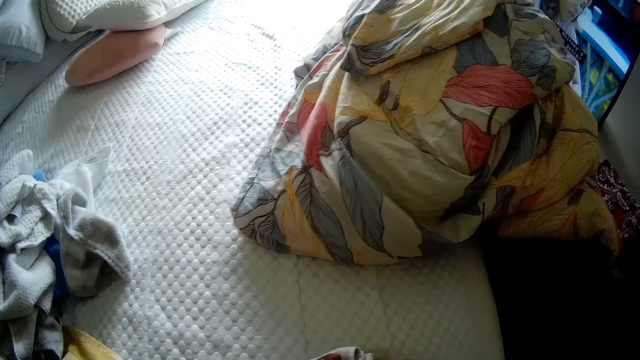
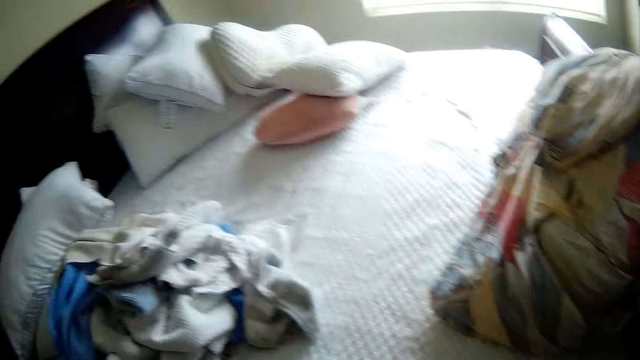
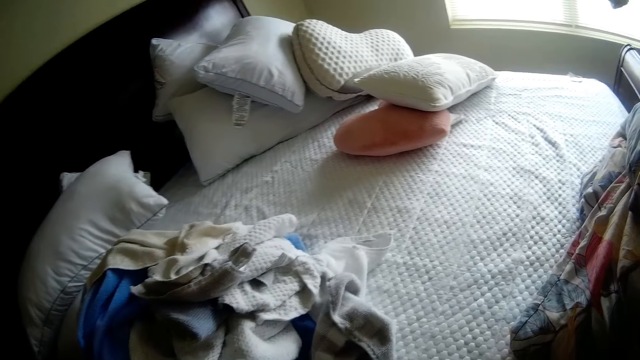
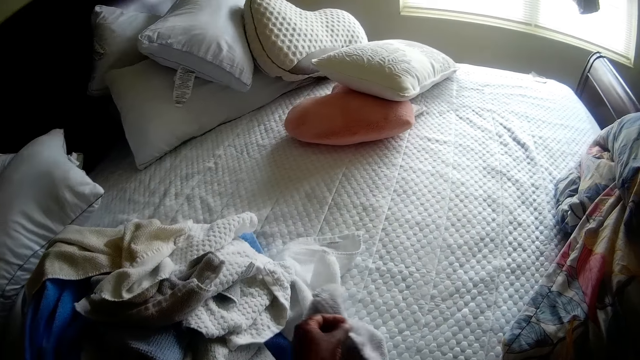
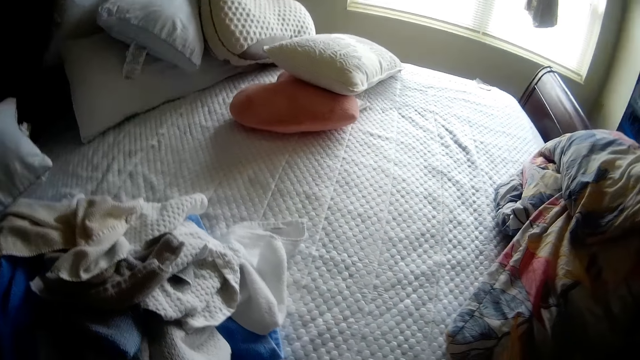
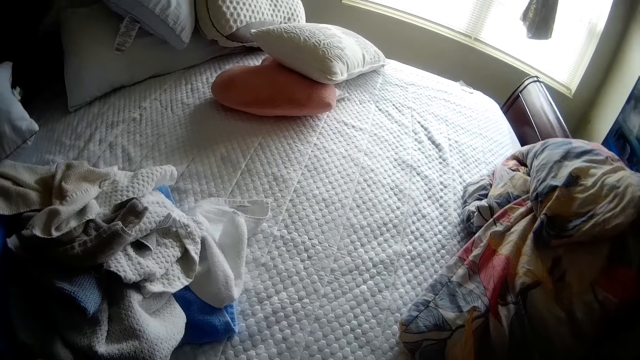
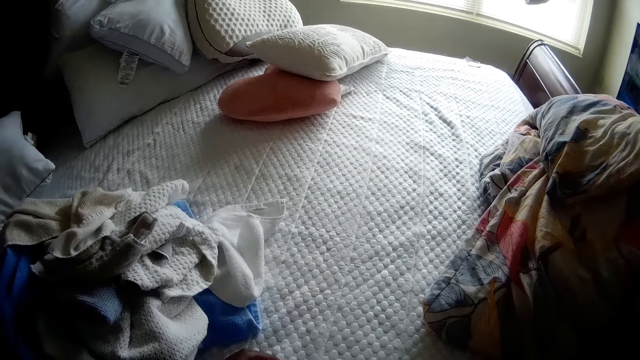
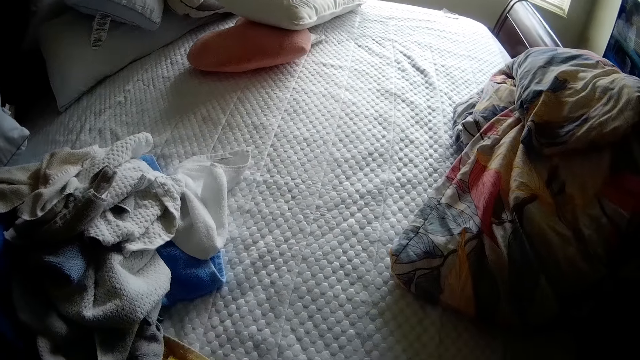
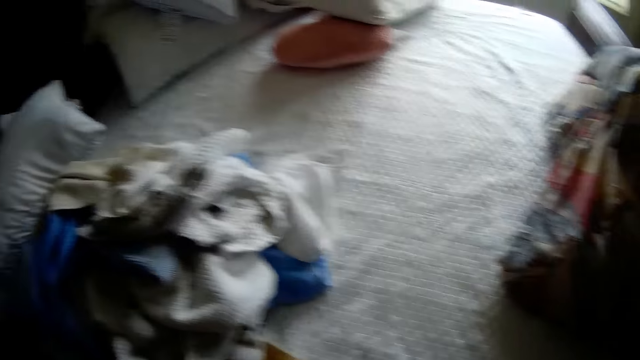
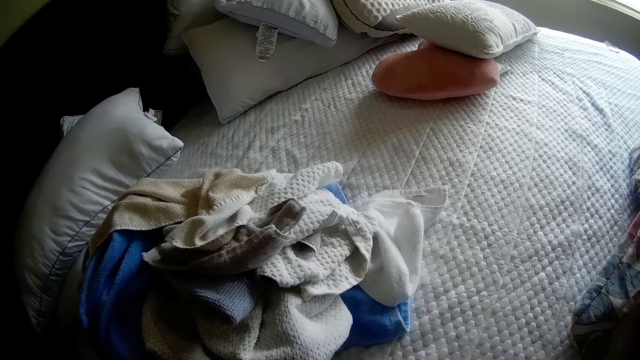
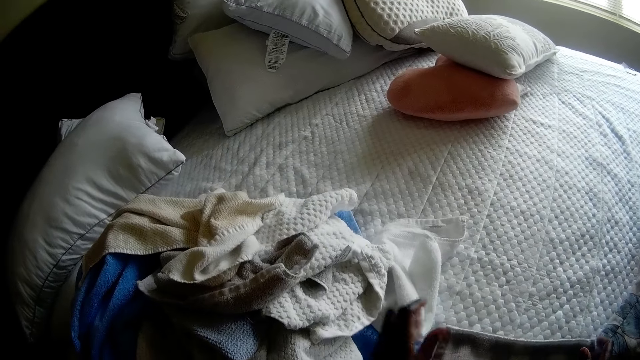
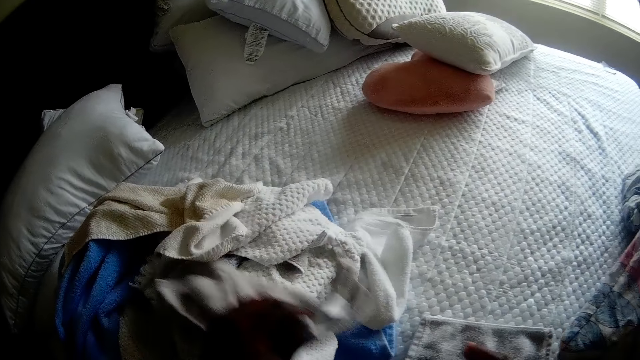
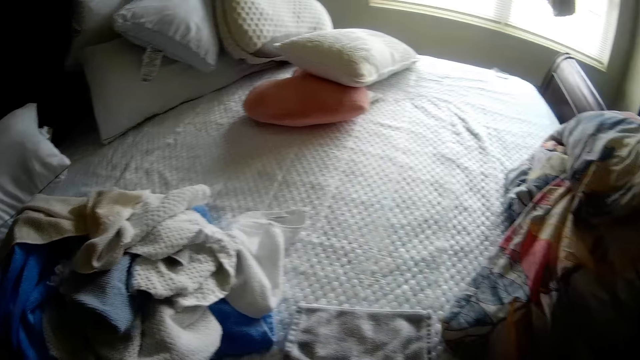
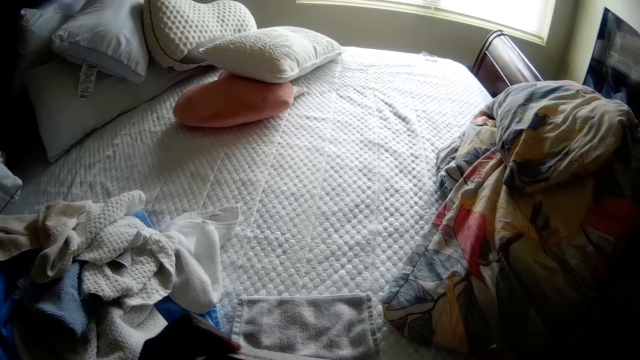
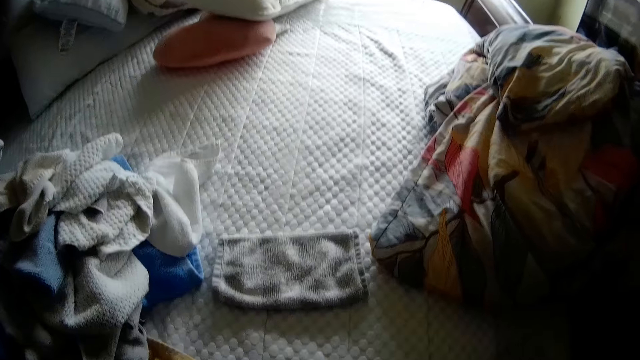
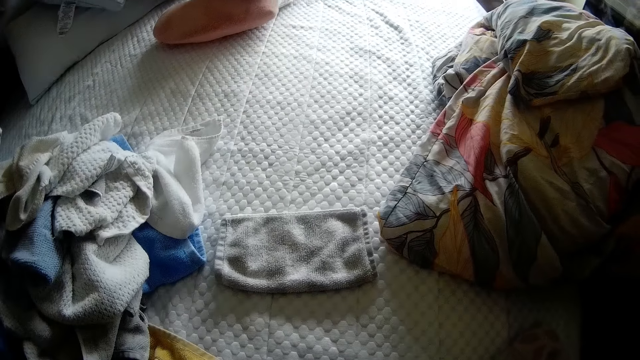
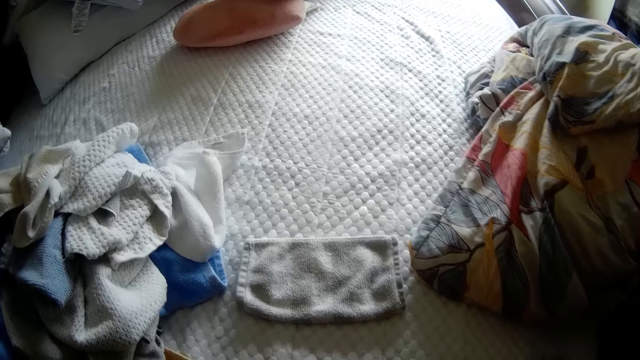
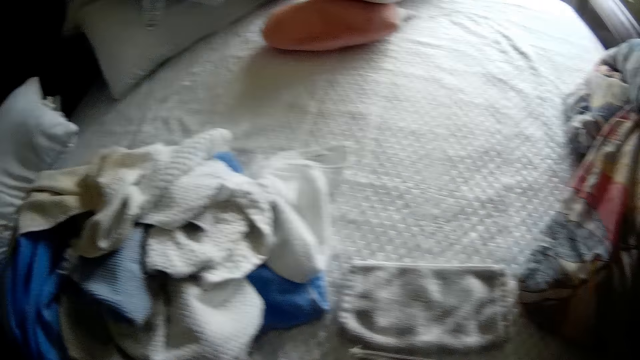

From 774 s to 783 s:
The camera wearer picks up a cloth on the bed with her left hand. She folds the bed sheet. She picks up the cloth on the bed with her left hand again. She folds the cloth on the bed.

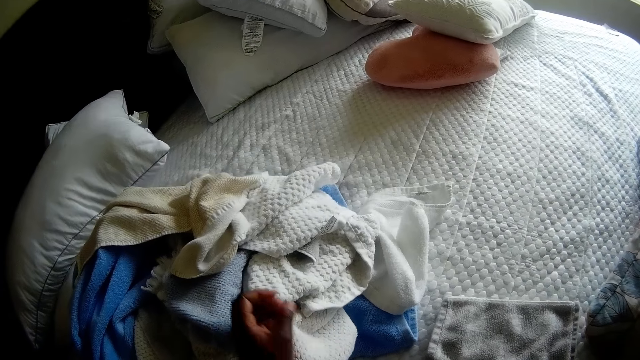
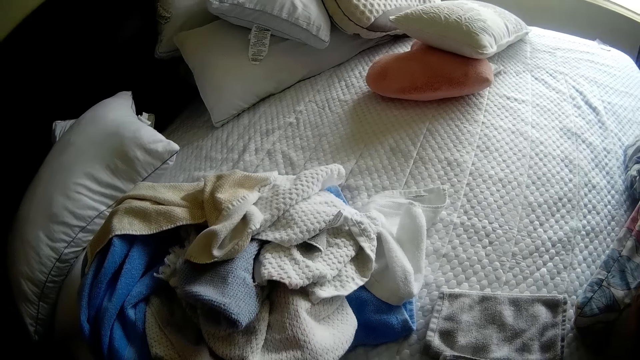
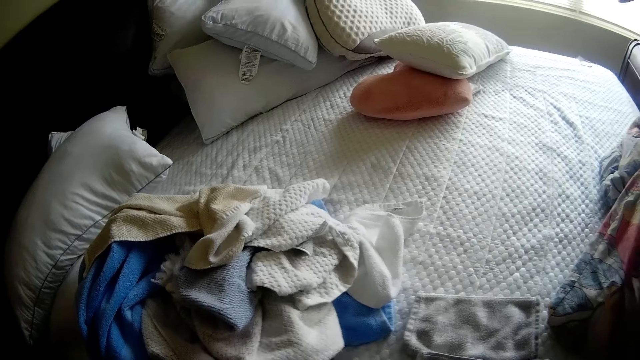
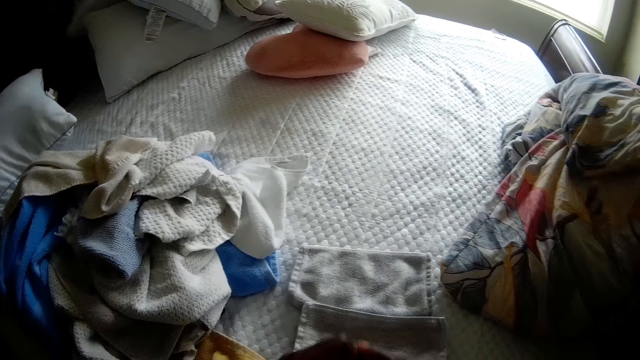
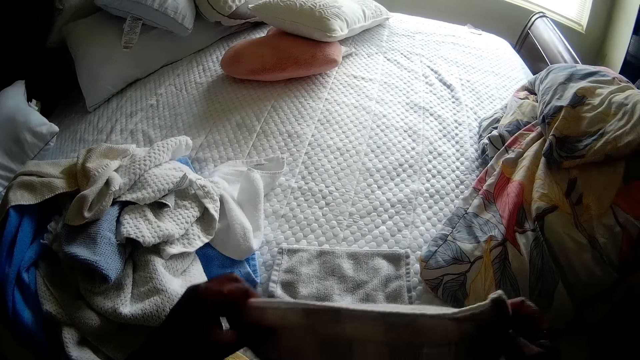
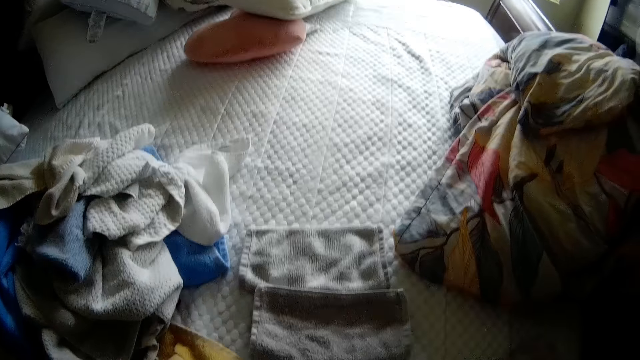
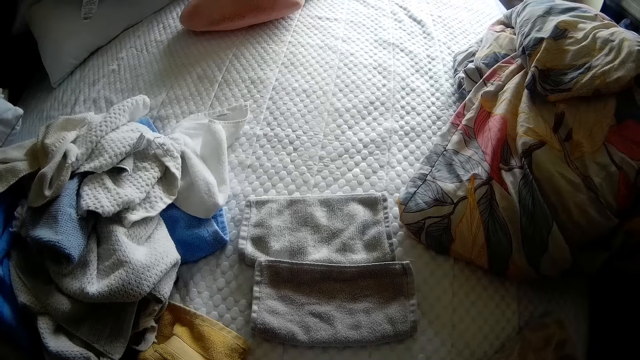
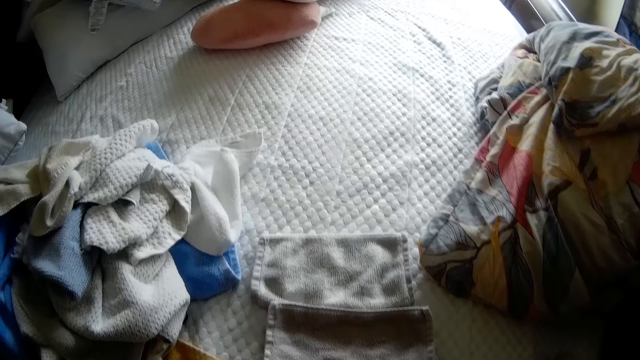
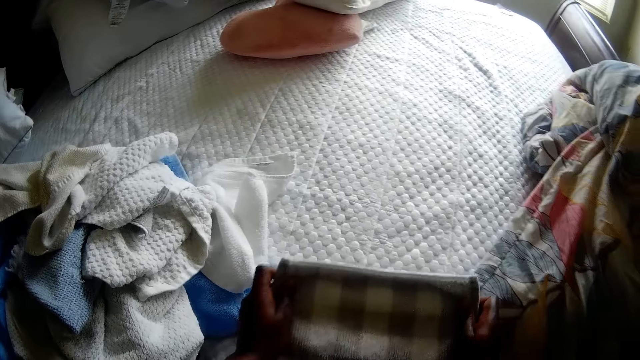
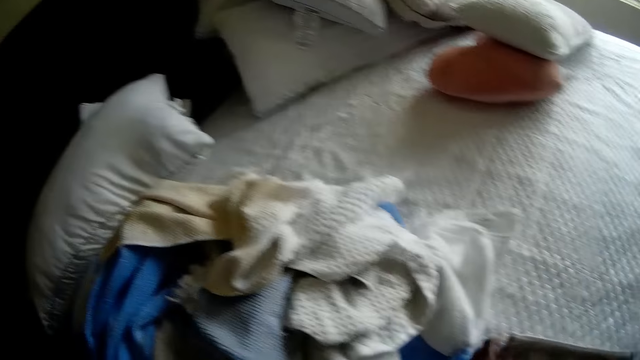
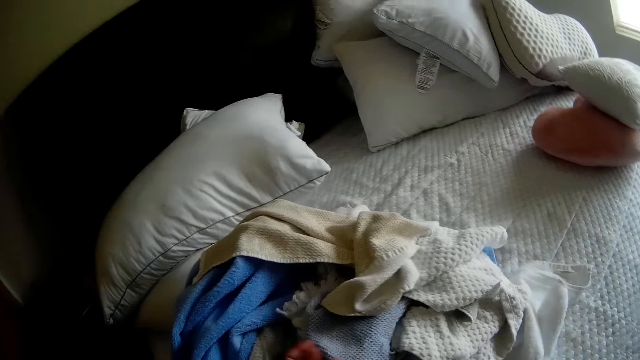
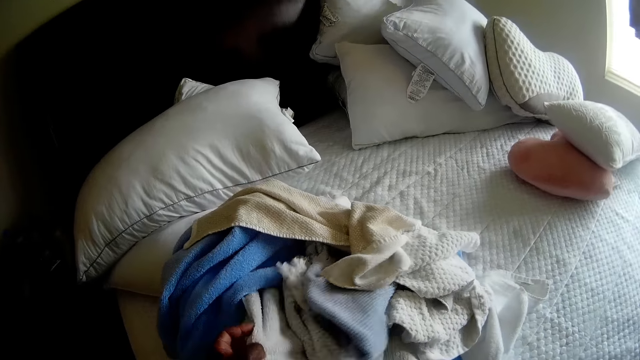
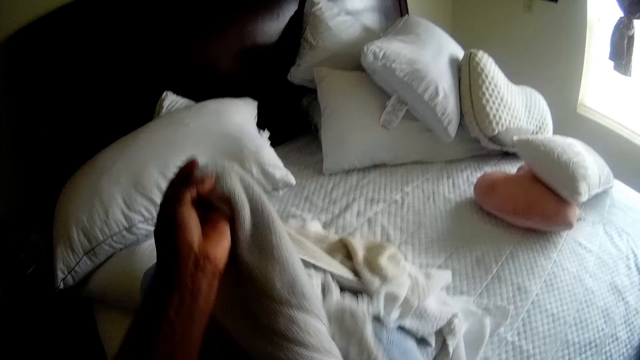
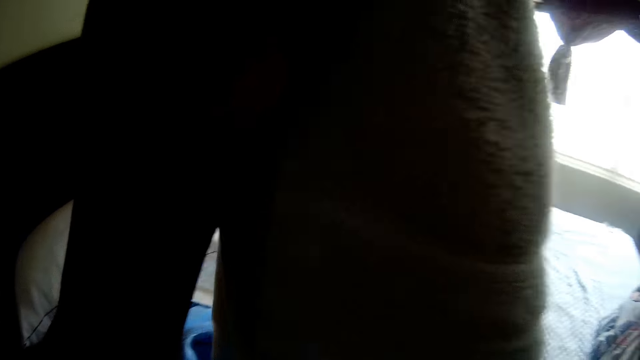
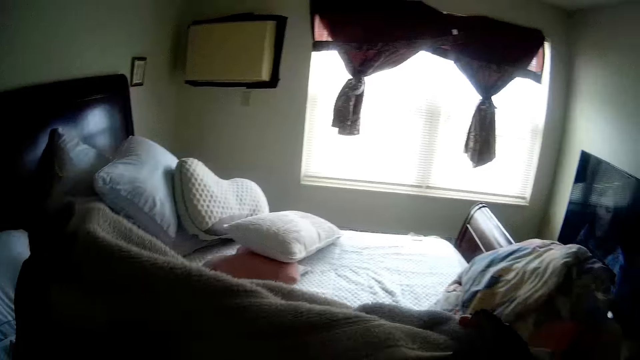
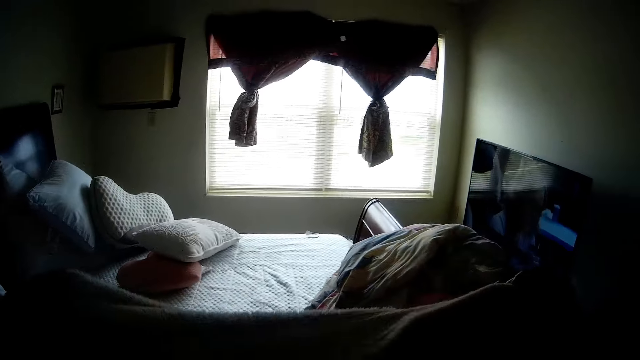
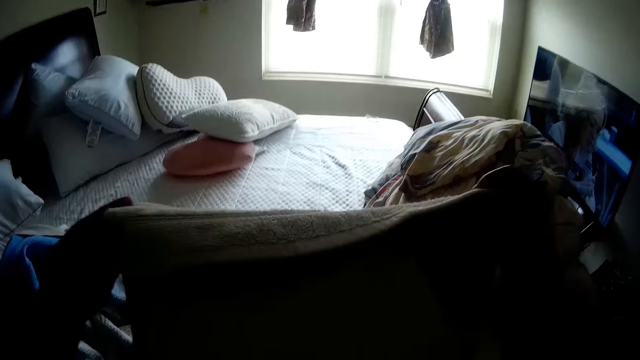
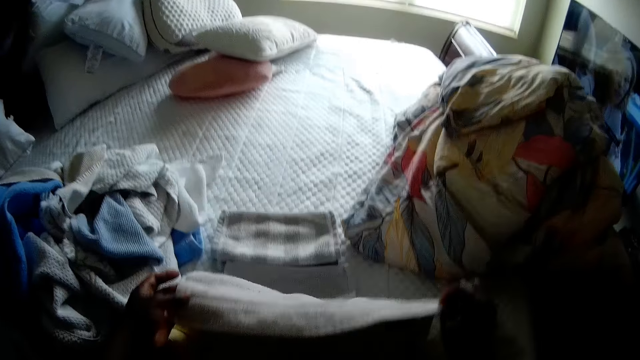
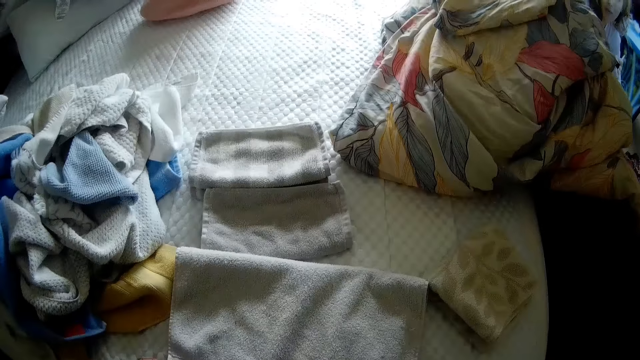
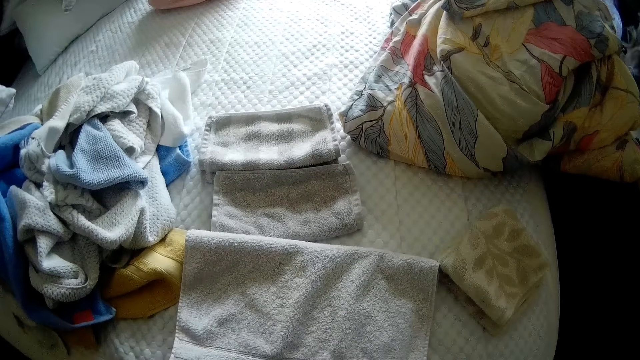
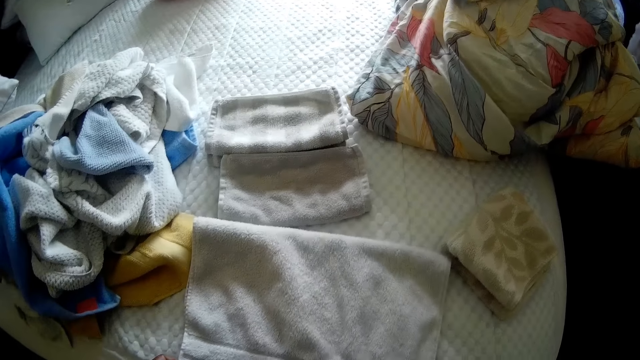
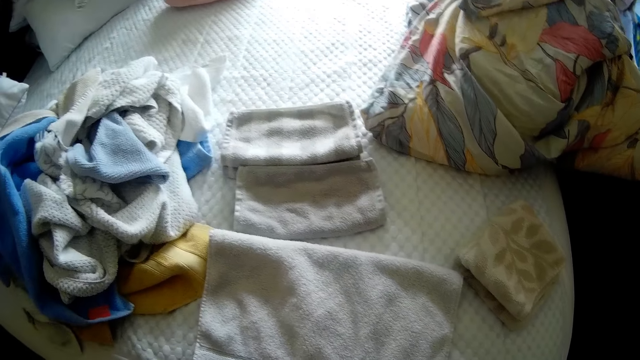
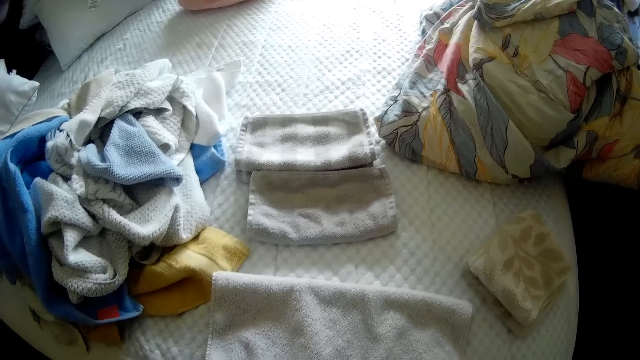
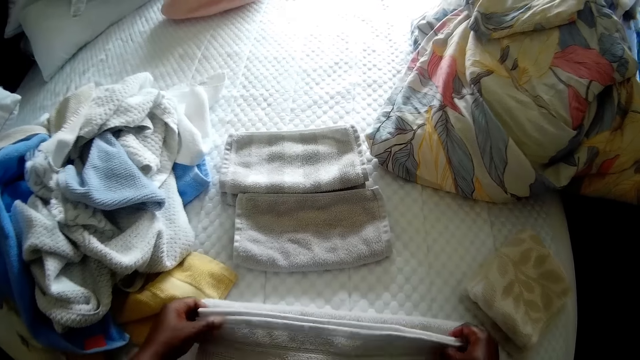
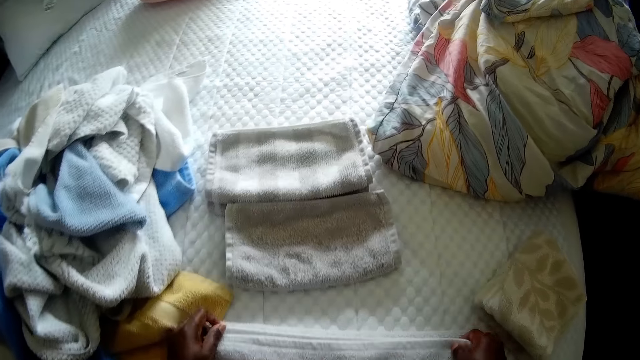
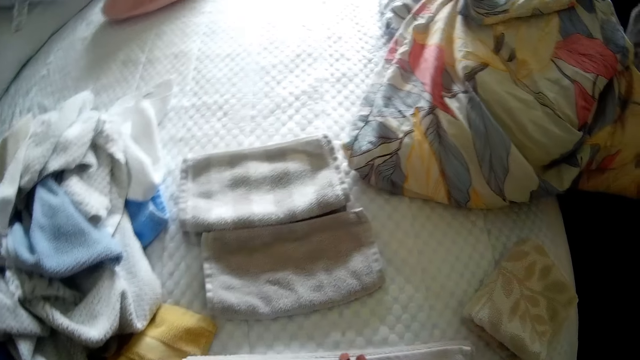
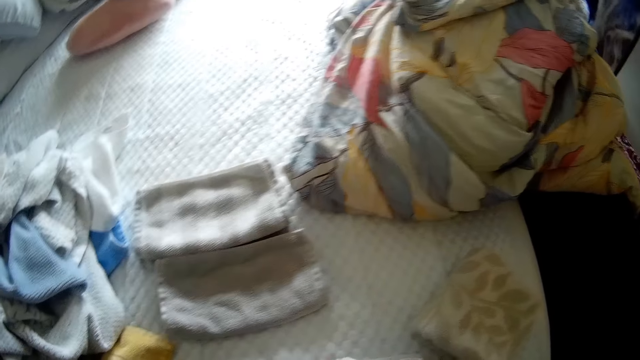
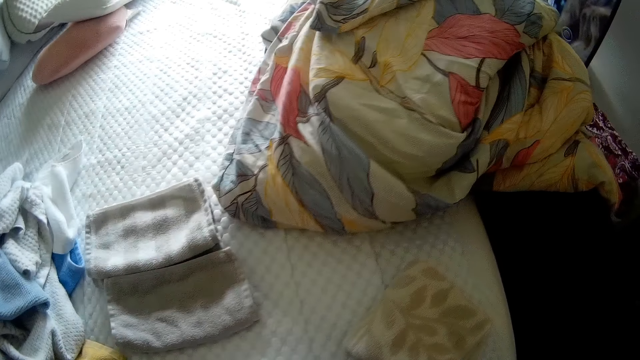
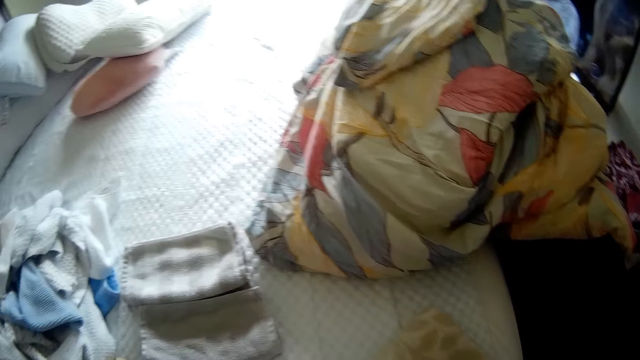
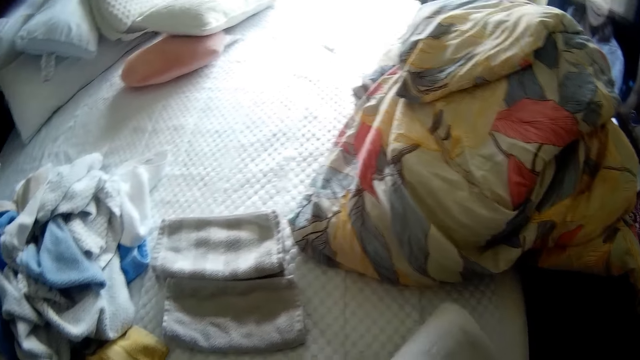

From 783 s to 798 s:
The camera wearer picks up a cloth on the bed with her right hand. She folds the cloth on the bed with both hands. She drops the cloth on the bed. She picks up the cloth on the bed with her left hand. She folds the cloth on the bed.
